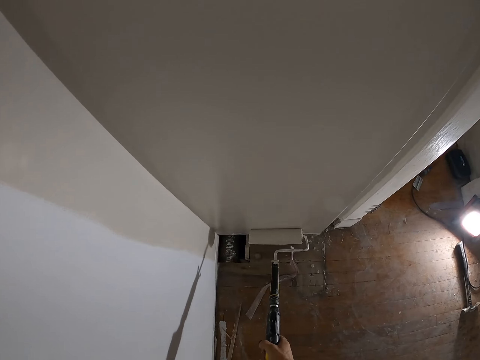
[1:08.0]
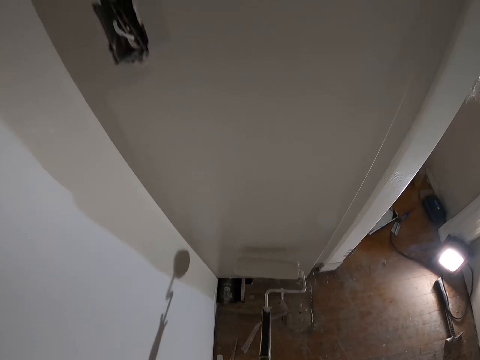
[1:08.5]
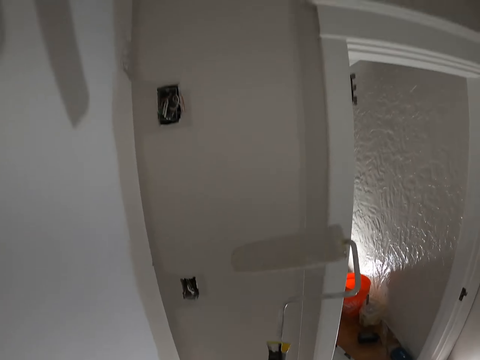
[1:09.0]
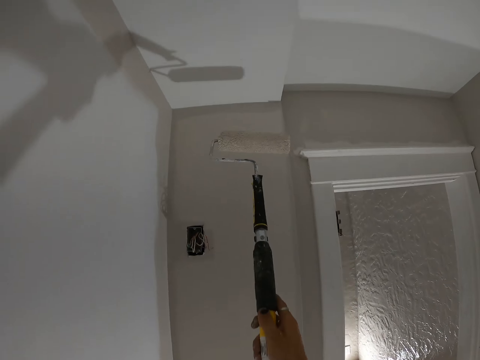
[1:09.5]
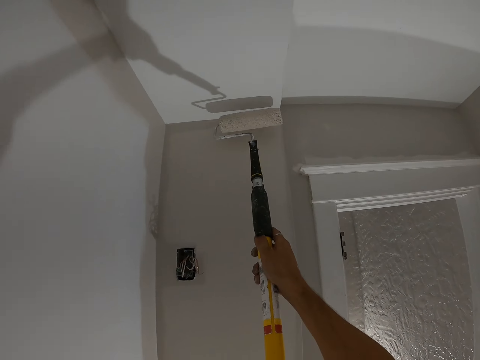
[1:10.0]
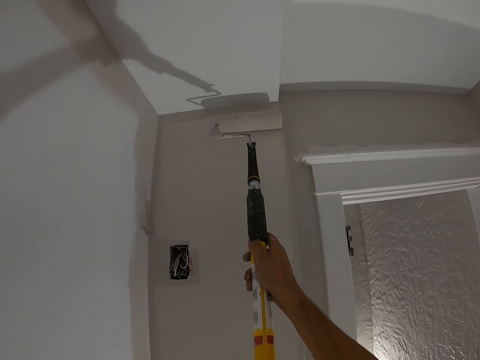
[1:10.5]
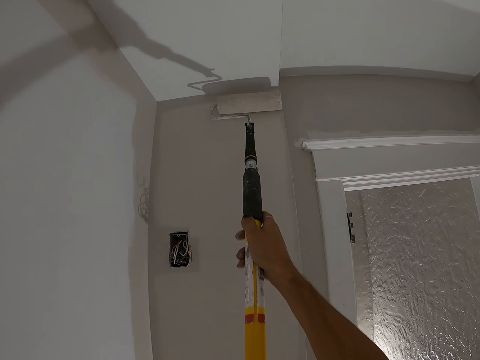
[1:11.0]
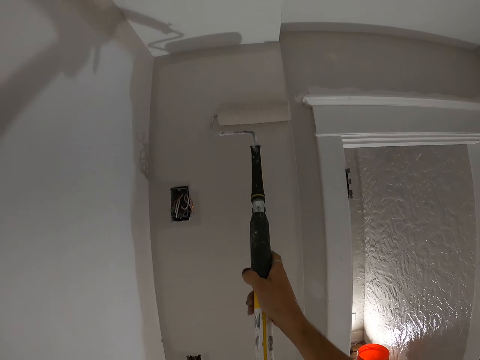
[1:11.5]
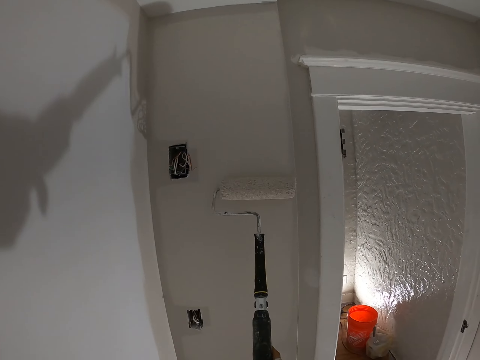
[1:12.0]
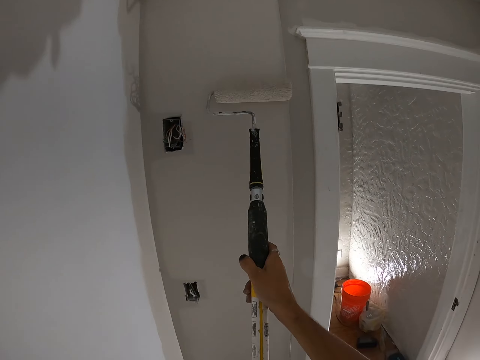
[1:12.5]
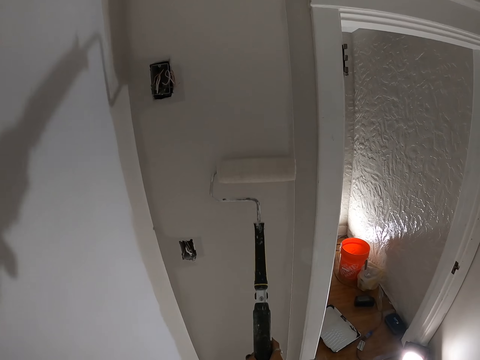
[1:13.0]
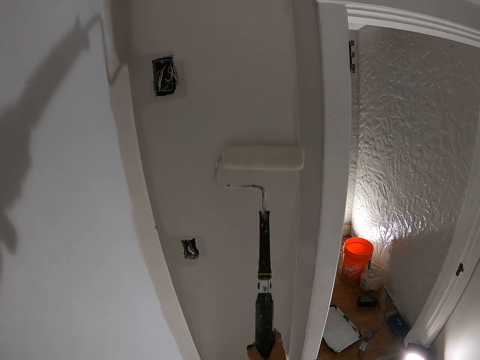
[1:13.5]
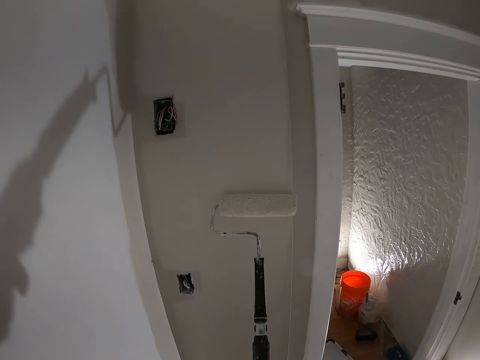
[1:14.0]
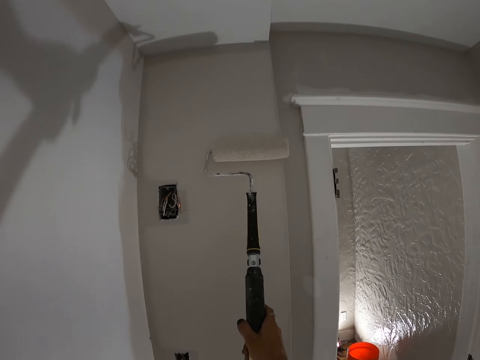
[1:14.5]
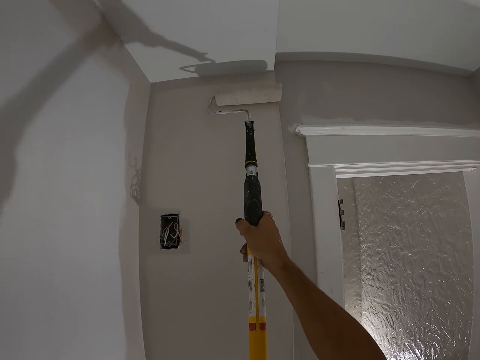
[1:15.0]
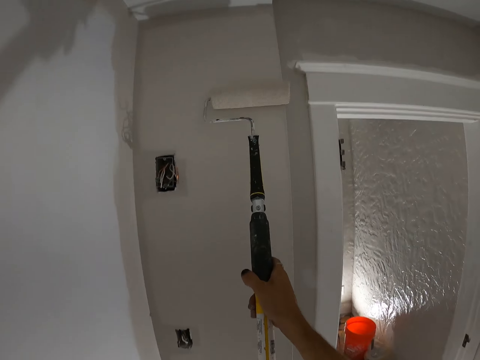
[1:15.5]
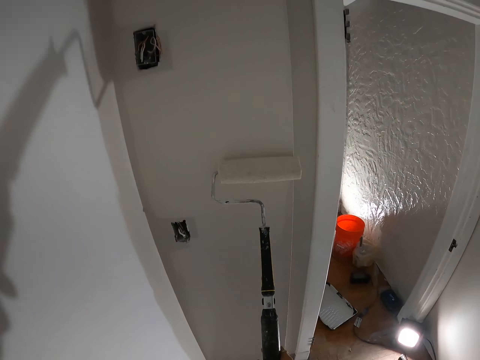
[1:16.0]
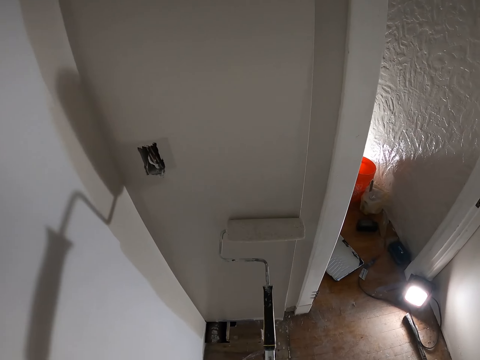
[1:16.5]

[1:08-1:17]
The camera wearer rotates the paint roller. They paint the wall.

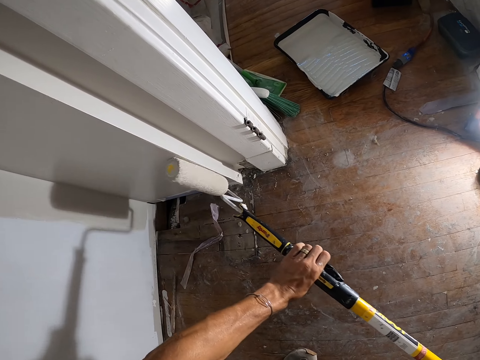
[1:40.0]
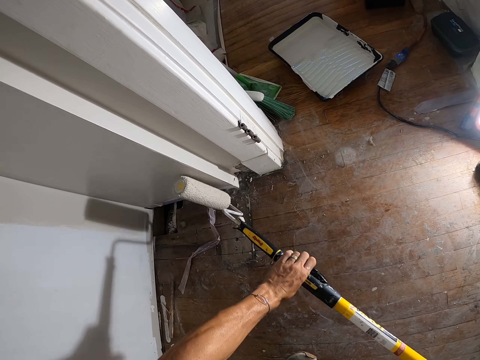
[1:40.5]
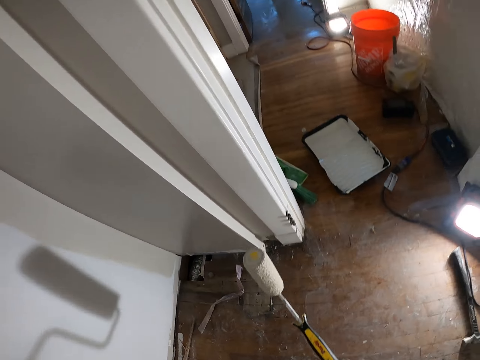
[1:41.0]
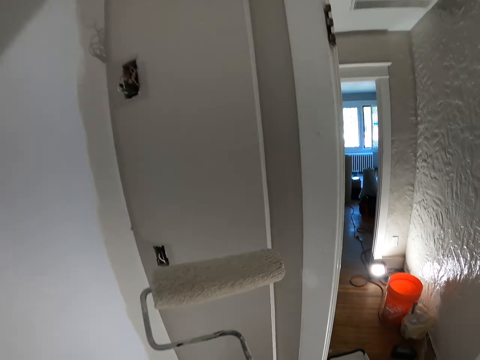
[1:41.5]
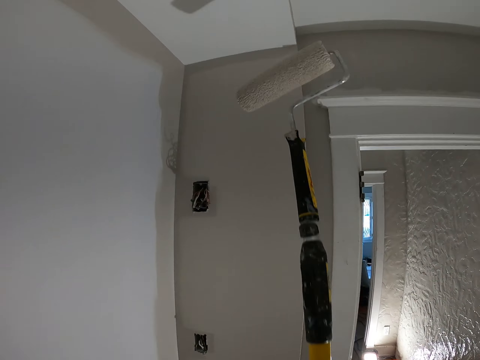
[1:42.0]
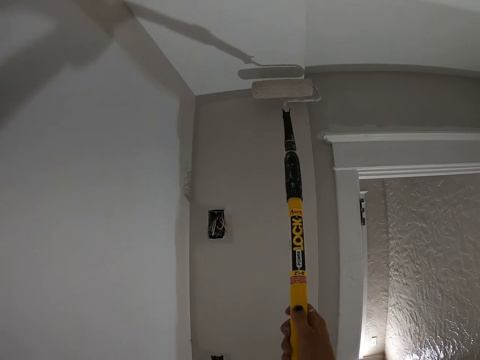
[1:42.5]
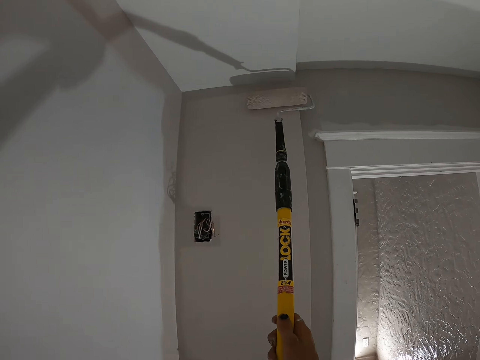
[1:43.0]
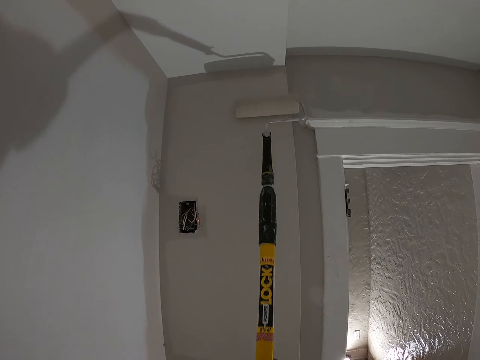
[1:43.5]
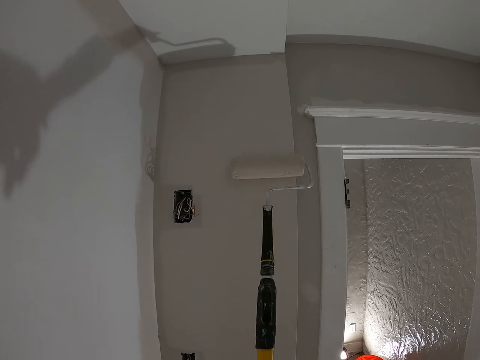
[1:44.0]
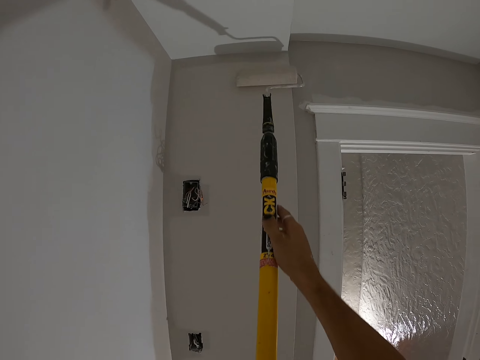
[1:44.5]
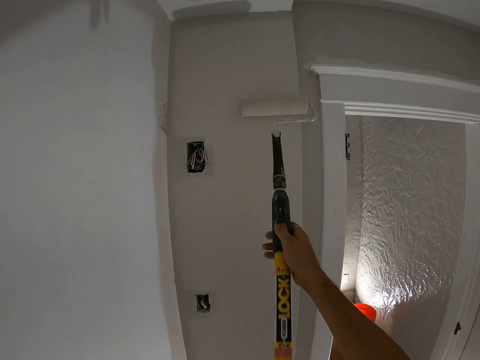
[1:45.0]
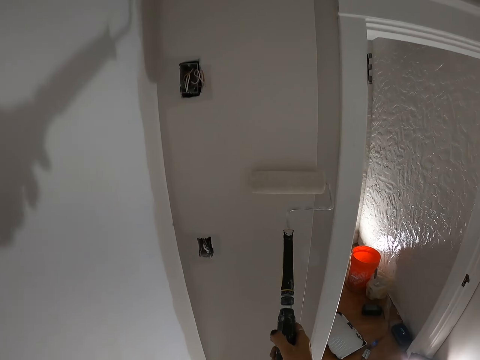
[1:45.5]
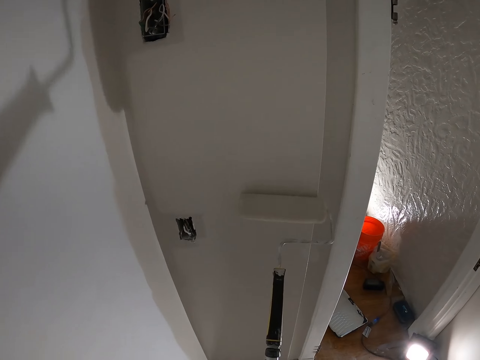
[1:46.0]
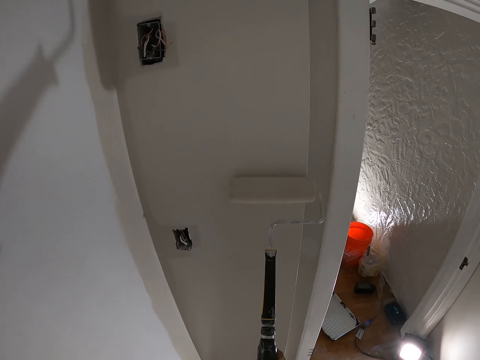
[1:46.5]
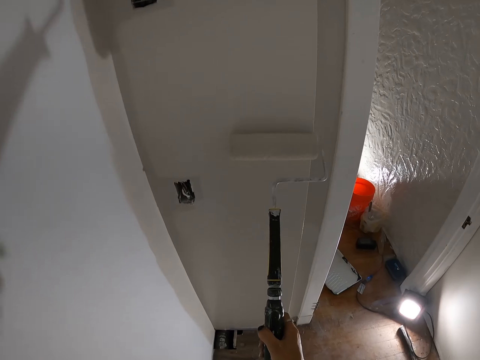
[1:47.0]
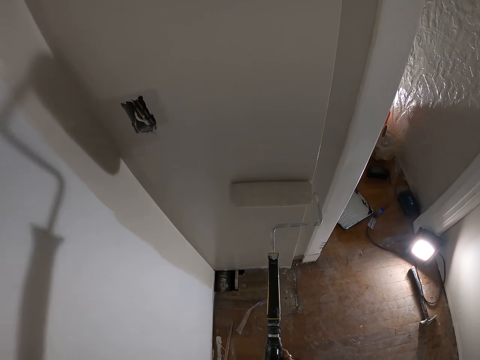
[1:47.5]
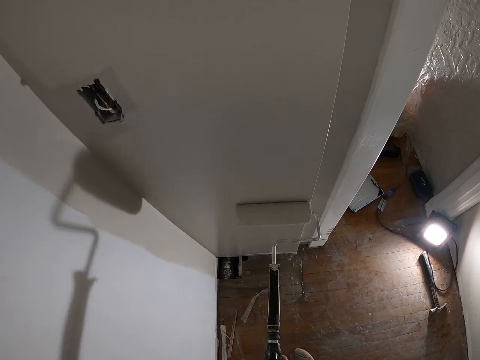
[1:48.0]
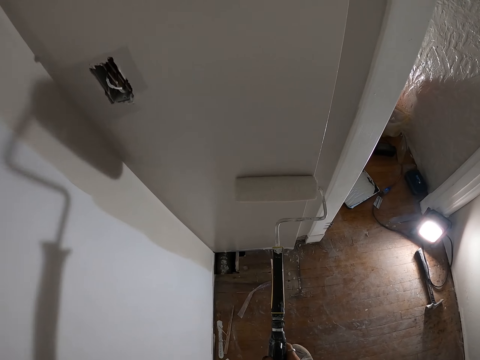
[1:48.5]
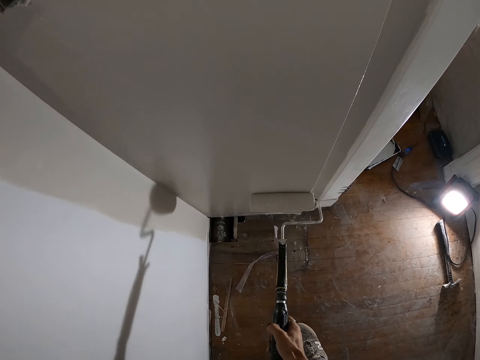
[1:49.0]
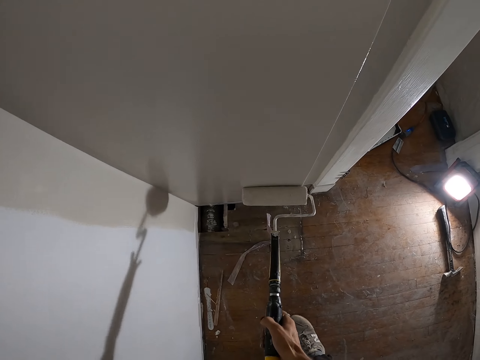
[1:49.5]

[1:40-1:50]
The camera wearer rotates the paint roller. They paint the wall.

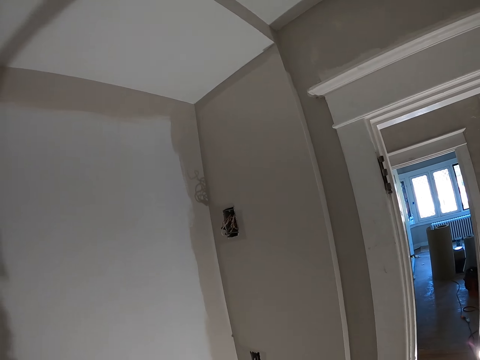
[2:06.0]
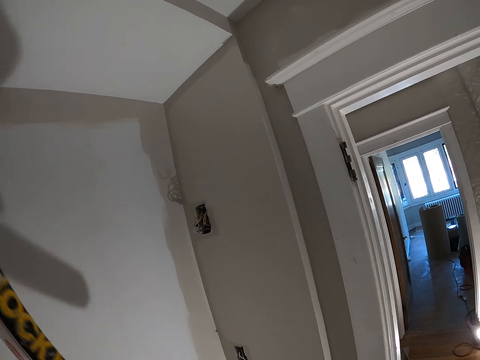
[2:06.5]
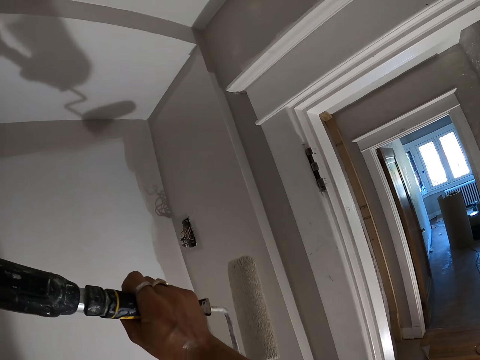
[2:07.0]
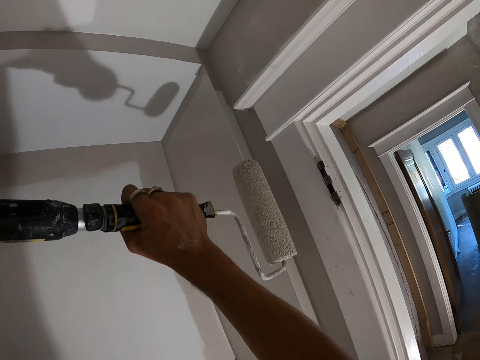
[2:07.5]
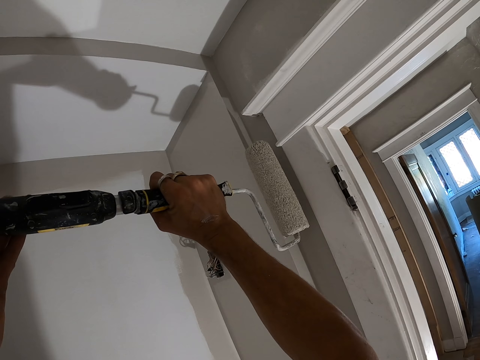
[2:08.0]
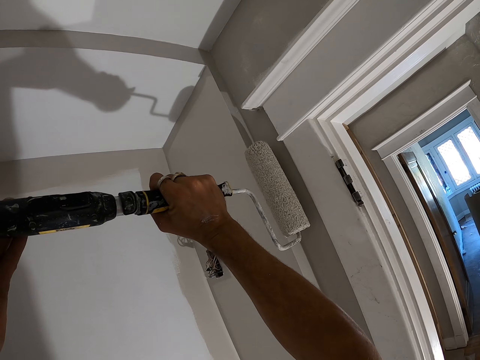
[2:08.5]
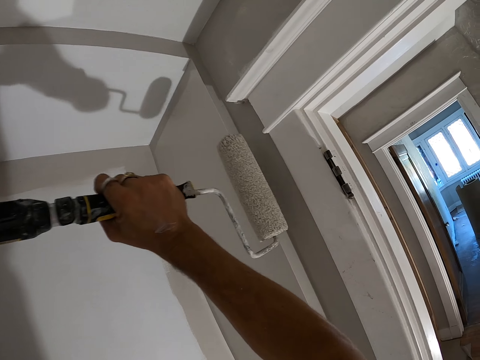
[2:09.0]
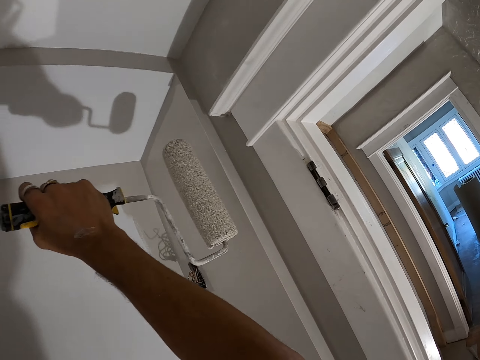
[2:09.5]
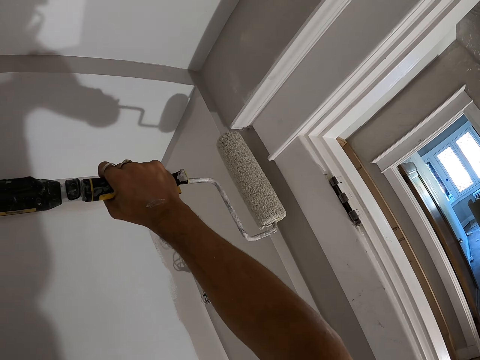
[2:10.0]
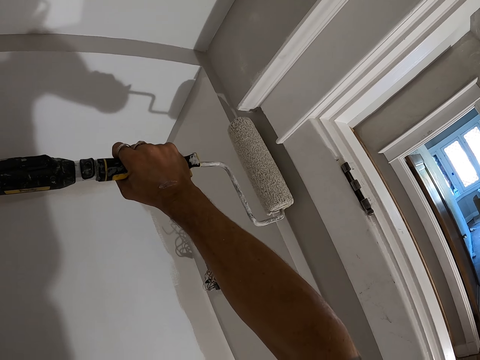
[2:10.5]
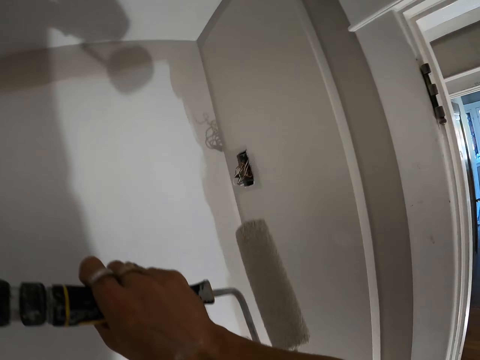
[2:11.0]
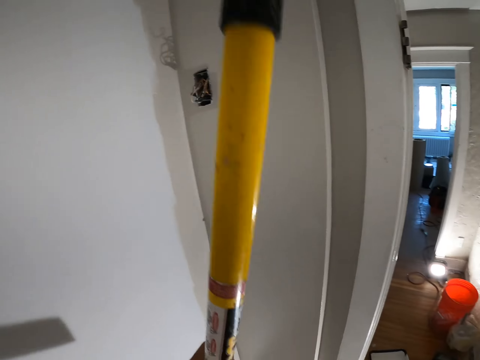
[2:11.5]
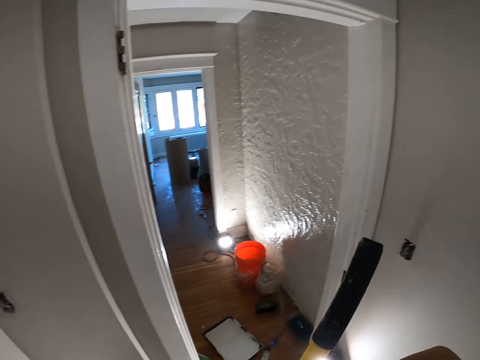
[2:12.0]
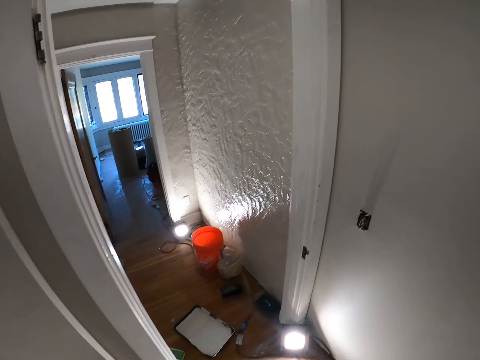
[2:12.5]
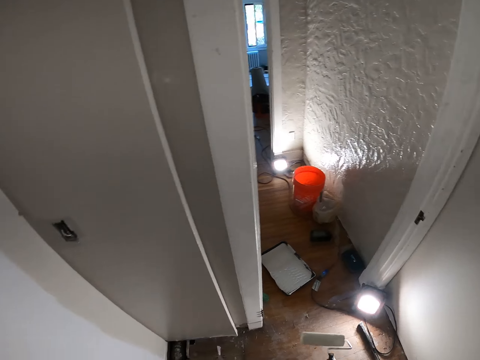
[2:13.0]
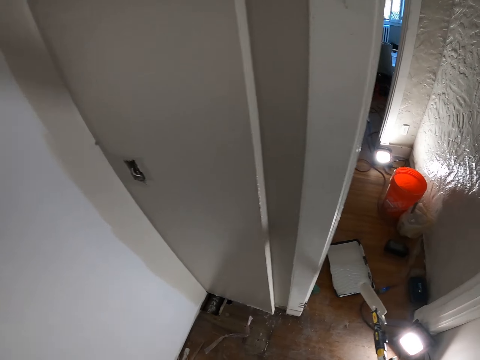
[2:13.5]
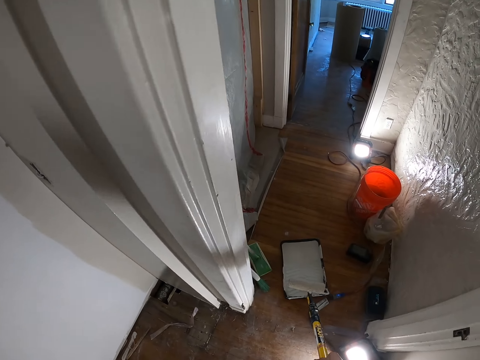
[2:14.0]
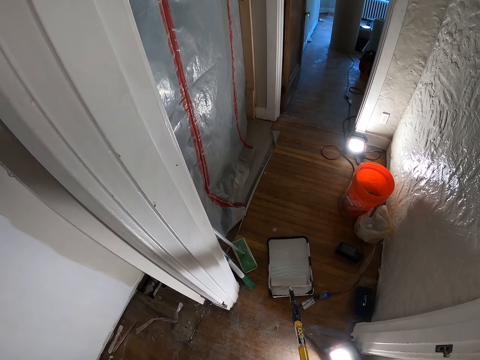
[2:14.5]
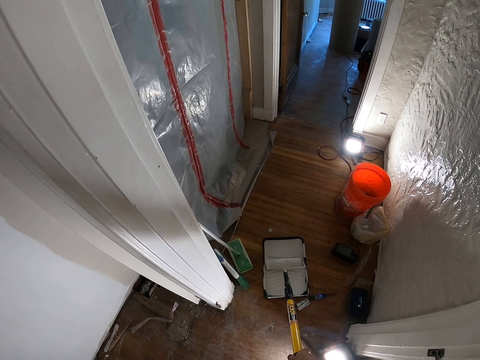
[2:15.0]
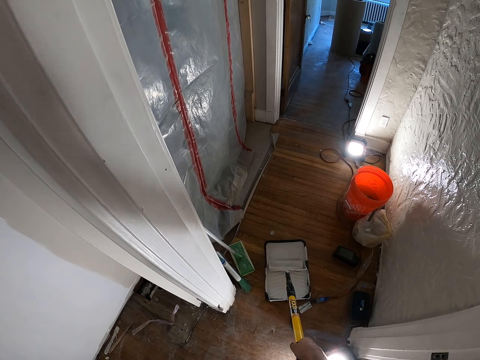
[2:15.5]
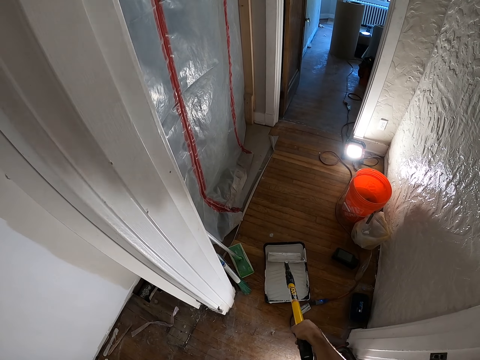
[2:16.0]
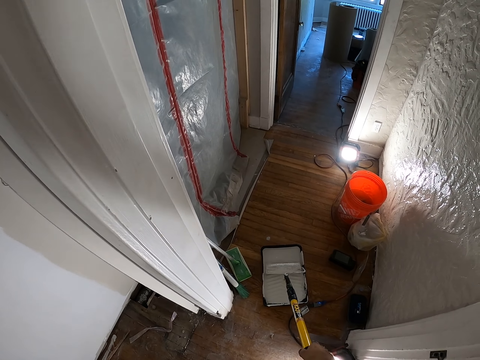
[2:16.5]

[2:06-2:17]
The camera wearer measures the size of the wall using the paint roller. They put down the paint roller. They roll the paint roller on the paint. They dip the paint roller in the paint well.
